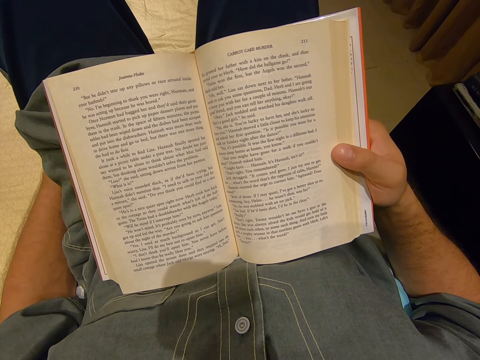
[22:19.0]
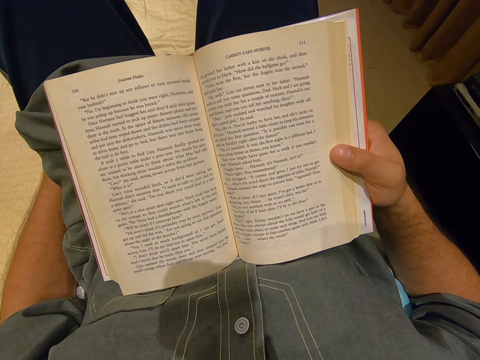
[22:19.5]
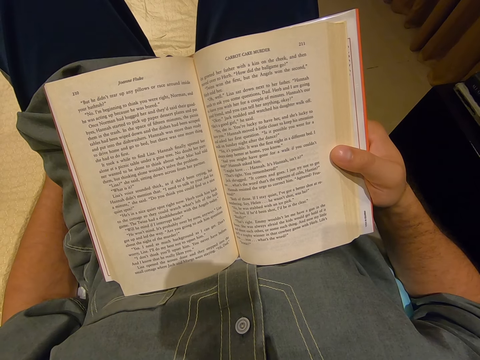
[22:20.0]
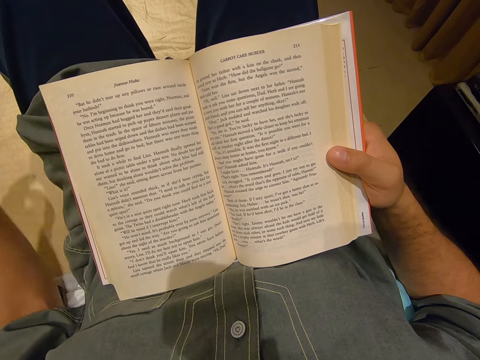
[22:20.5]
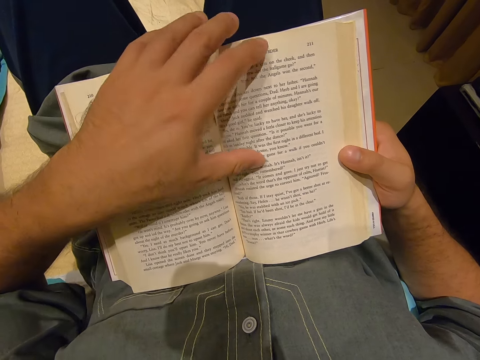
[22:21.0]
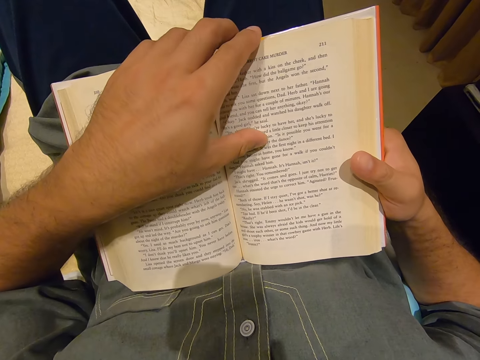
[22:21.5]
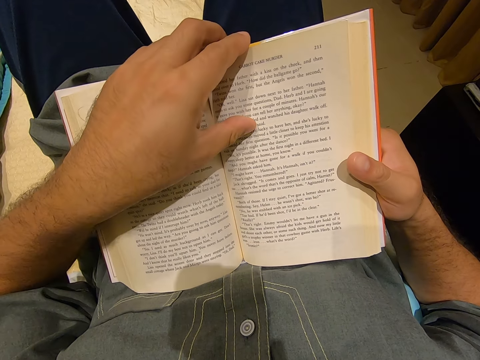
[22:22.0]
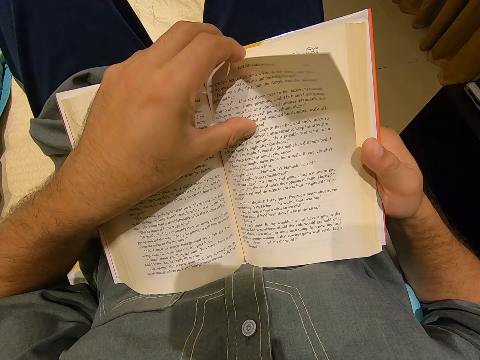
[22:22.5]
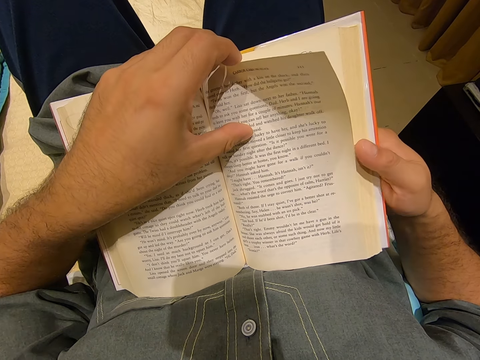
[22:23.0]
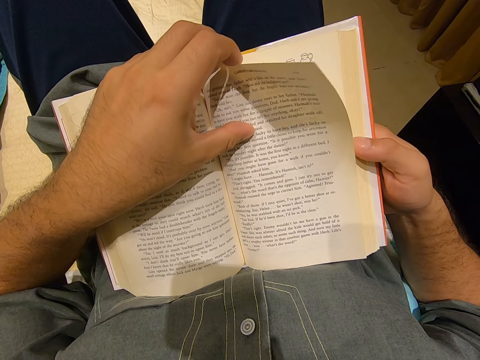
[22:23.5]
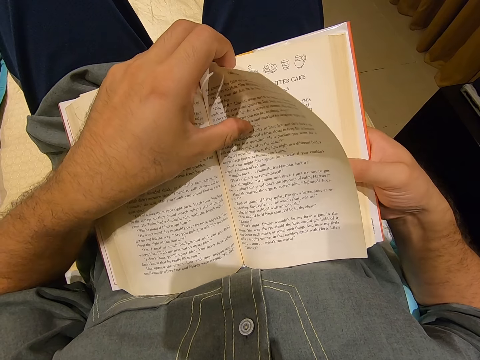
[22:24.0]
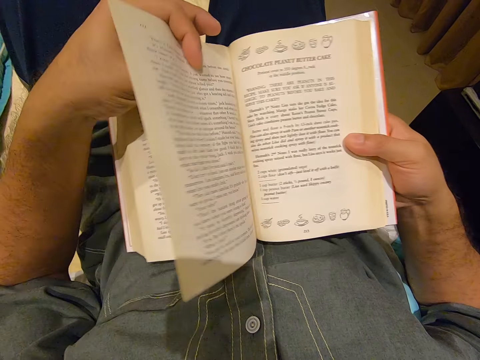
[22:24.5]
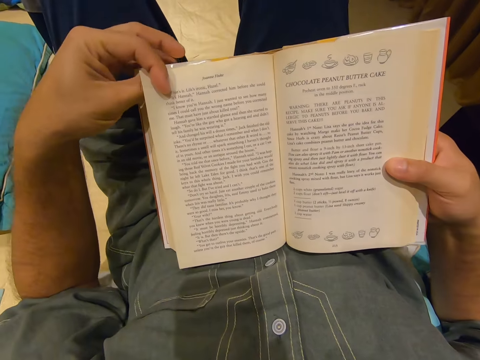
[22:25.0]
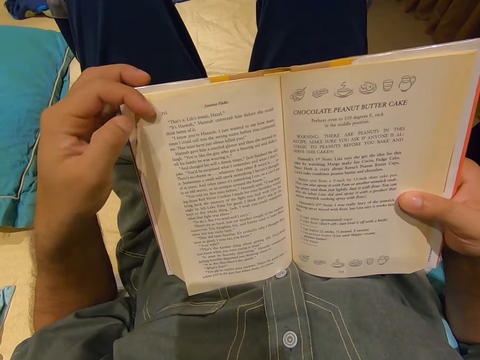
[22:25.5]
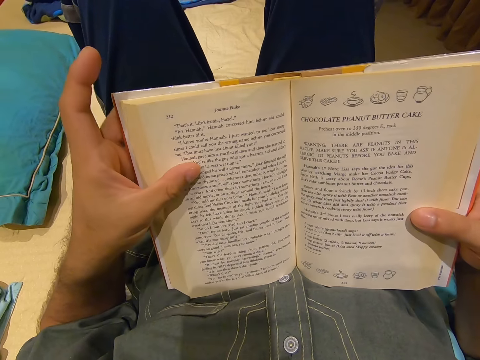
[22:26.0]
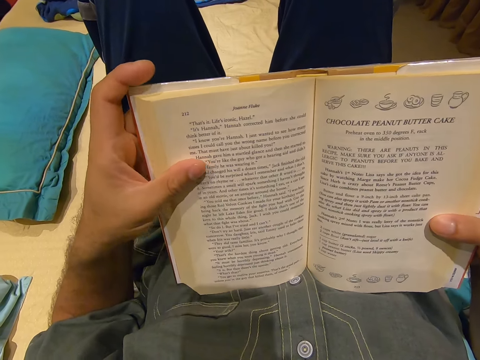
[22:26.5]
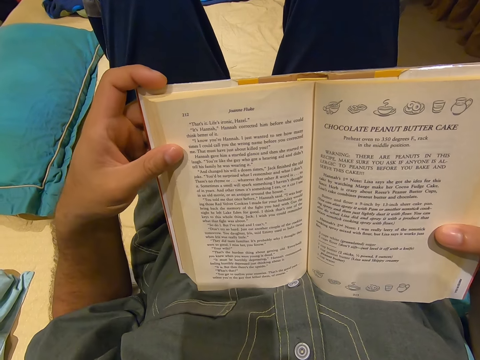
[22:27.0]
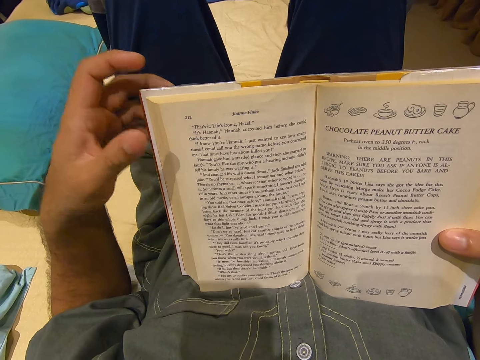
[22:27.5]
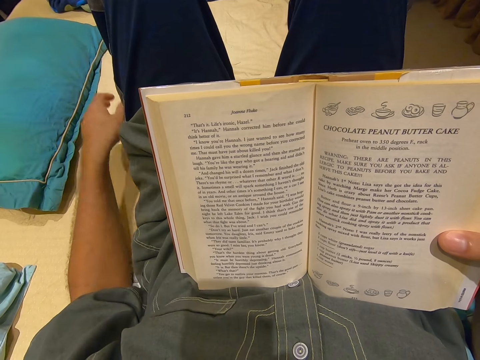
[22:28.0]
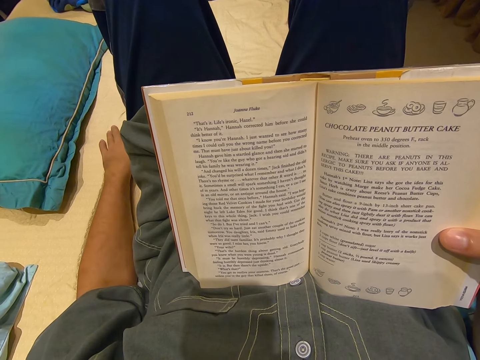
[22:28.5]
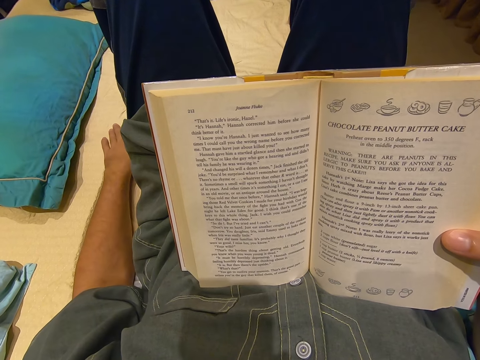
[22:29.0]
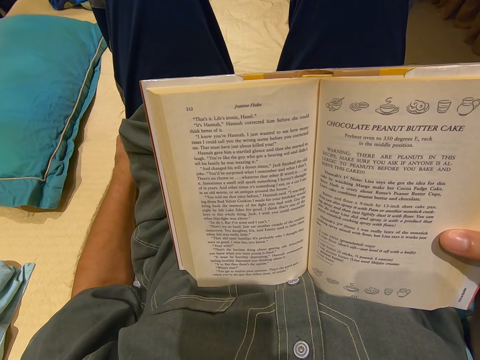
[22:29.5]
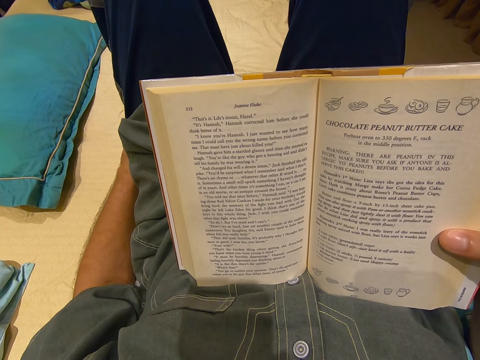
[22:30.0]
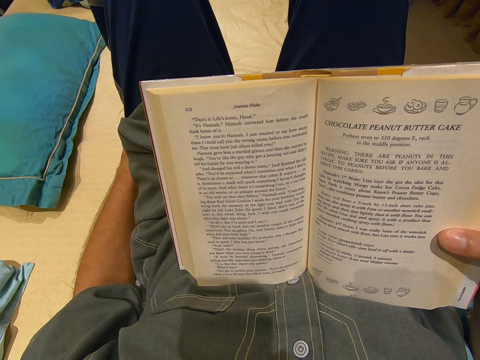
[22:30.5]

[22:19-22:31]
The camera wearer moves his hand up. He turns a page of the book. He reads the book. He moves his hand down.

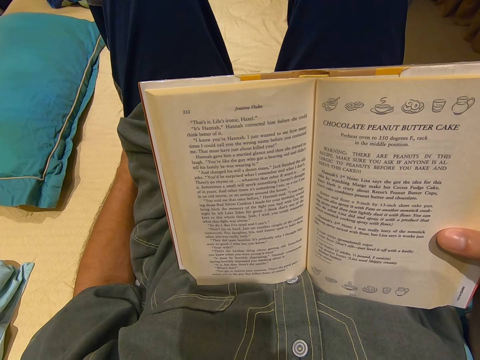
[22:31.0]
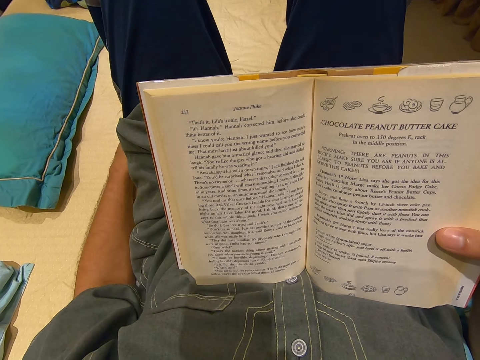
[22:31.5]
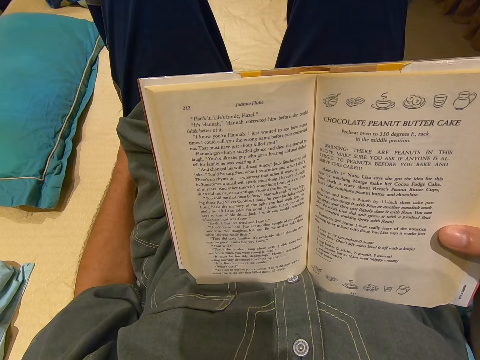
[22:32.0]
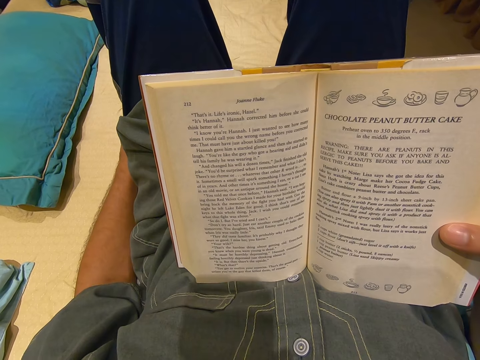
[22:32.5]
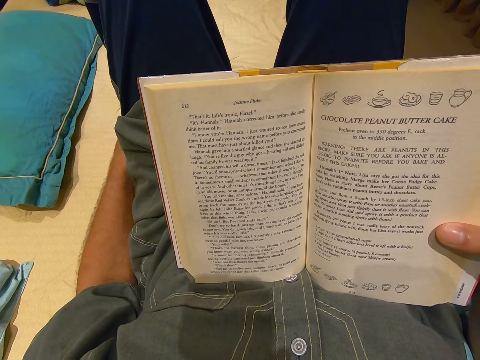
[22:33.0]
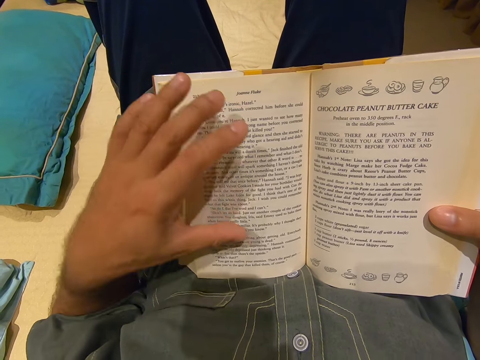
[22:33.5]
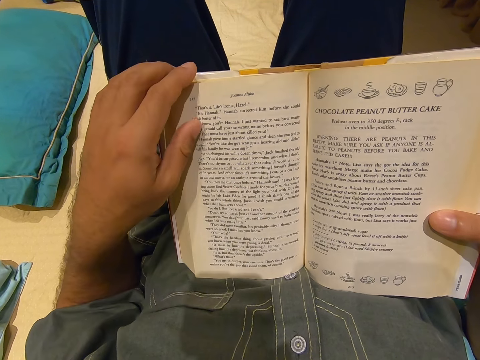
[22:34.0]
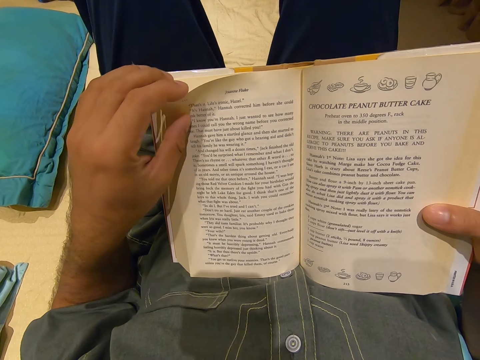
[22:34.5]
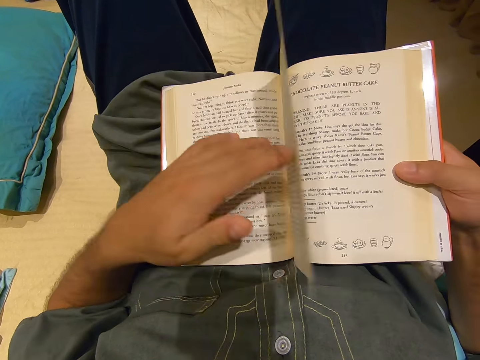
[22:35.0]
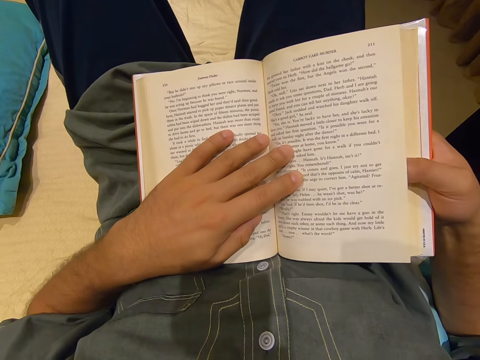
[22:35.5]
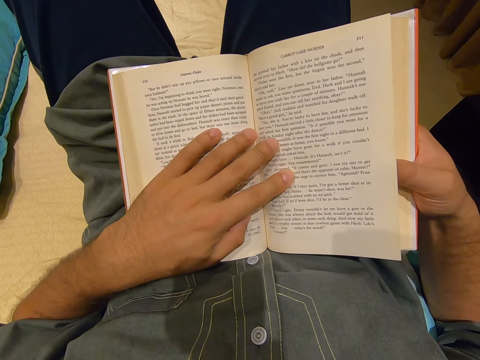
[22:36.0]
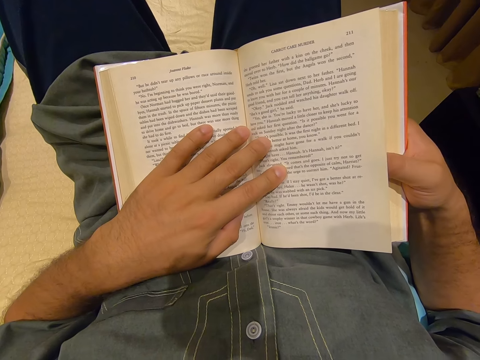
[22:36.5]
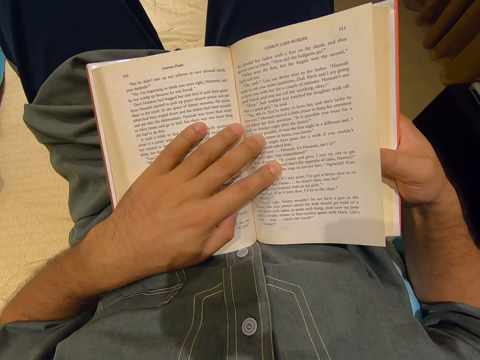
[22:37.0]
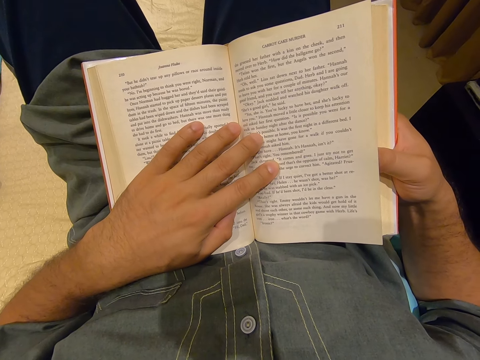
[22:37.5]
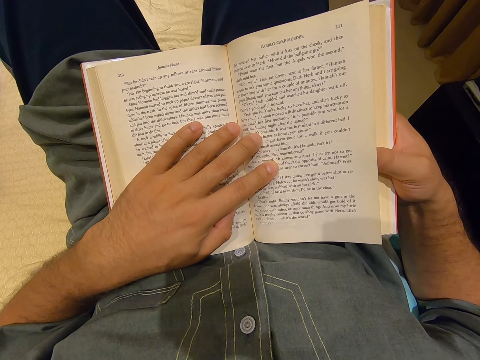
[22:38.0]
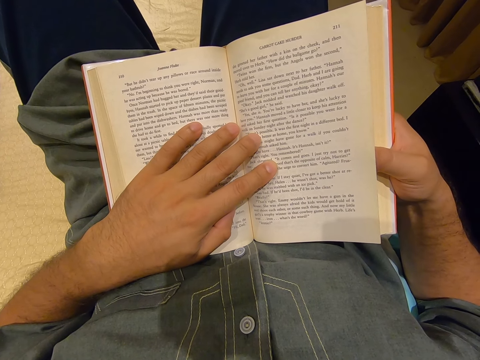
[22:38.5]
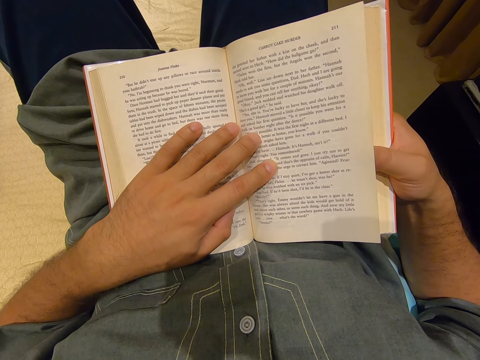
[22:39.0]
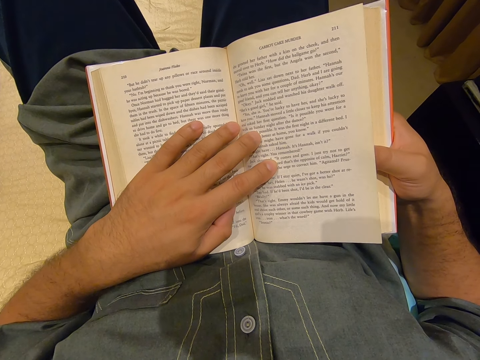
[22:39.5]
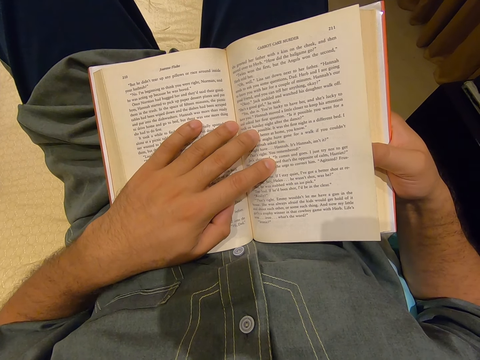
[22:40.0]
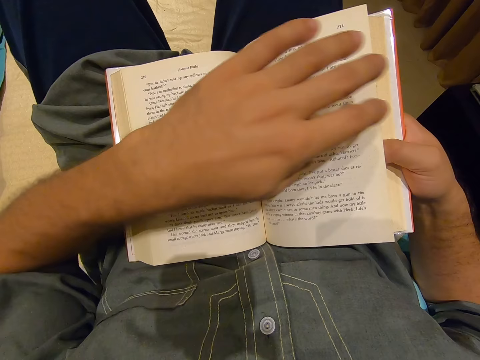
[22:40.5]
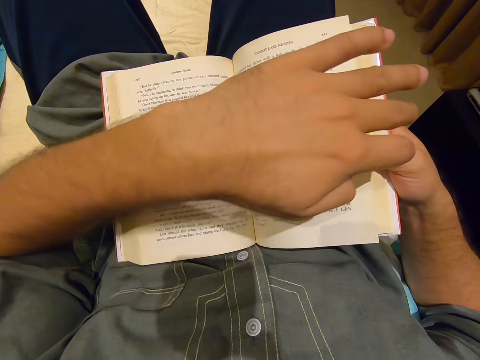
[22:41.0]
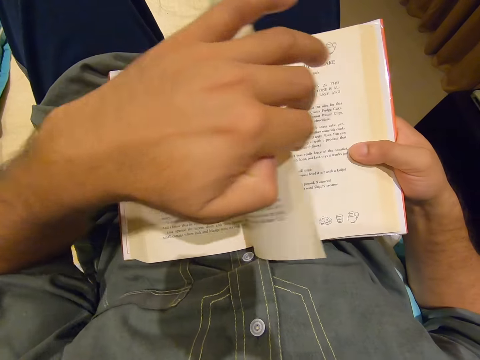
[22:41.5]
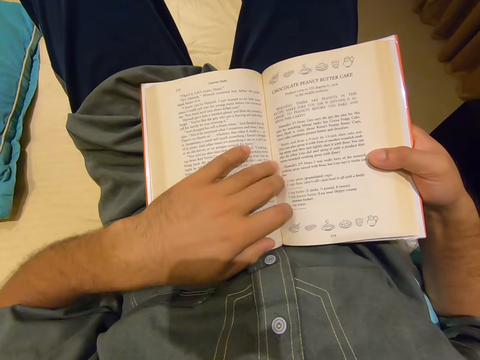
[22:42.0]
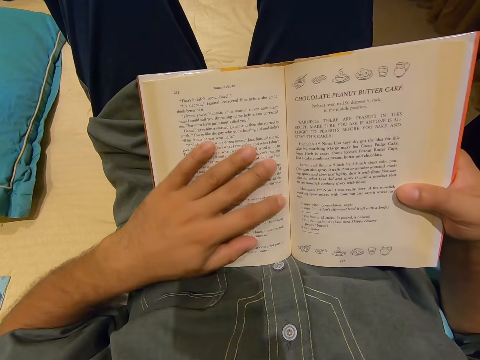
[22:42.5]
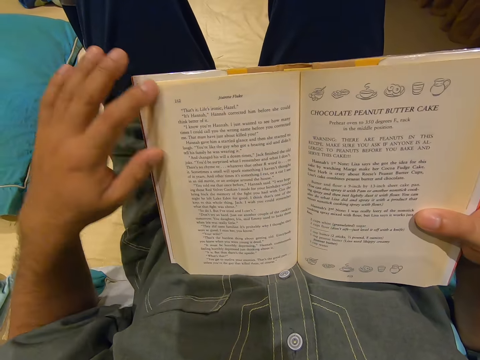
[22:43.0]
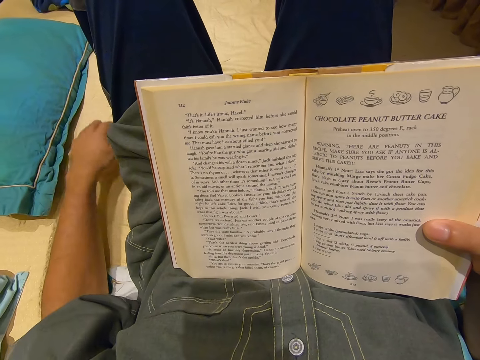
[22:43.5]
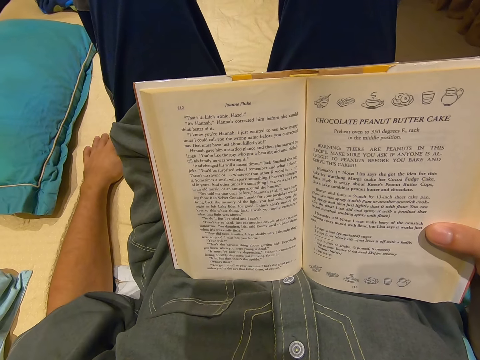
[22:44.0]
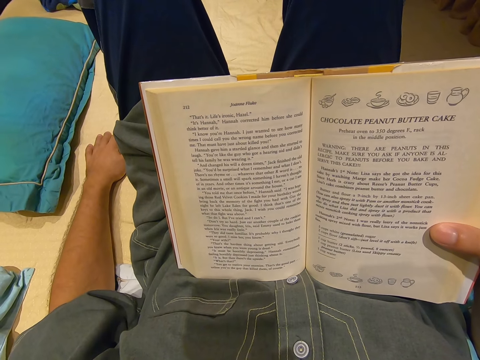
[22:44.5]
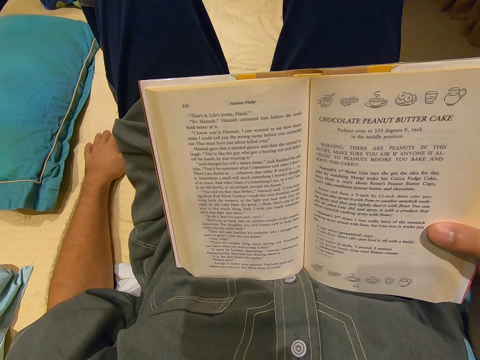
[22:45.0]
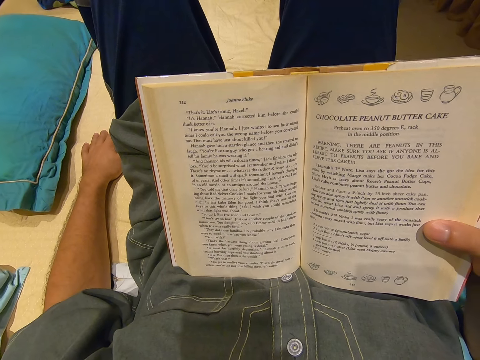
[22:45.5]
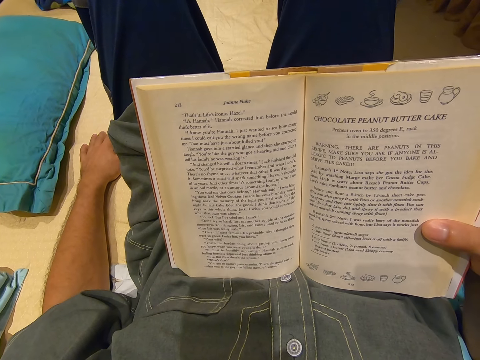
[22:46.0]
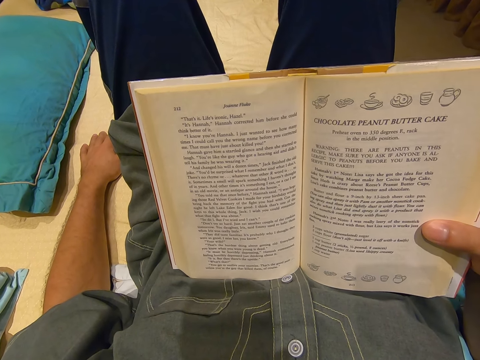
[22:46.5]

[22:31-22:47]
The camera wearer moves his hand up. He turns the previous page of a book. He reads the book. He turns the page of the book. He moves his hand down. He reads the book.
